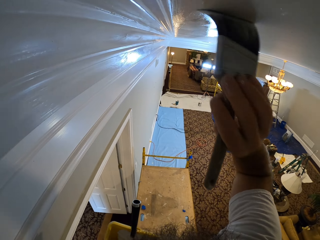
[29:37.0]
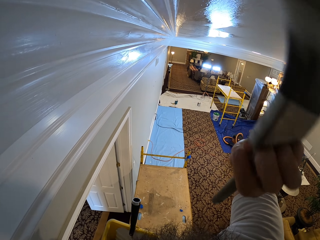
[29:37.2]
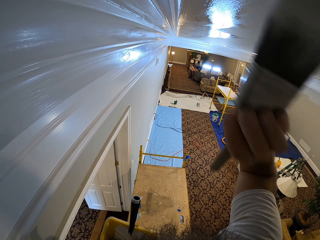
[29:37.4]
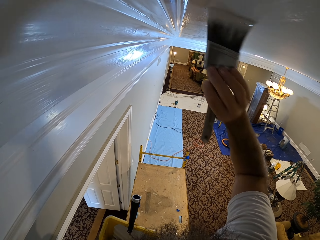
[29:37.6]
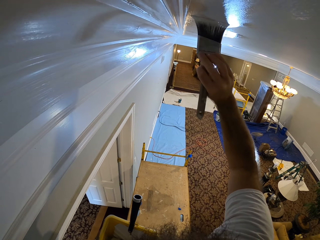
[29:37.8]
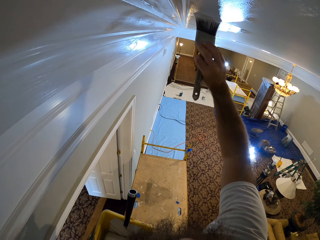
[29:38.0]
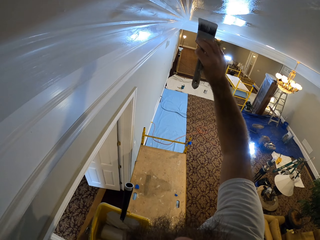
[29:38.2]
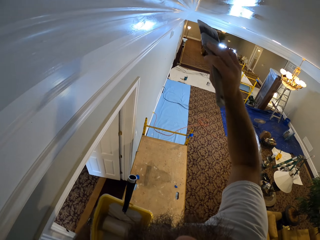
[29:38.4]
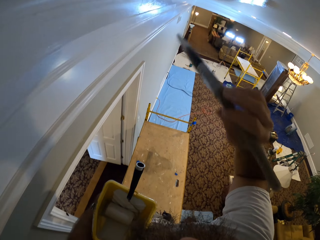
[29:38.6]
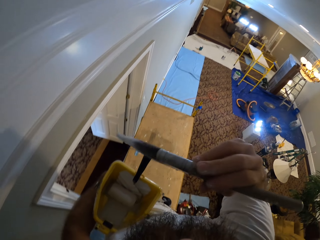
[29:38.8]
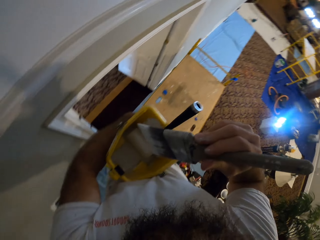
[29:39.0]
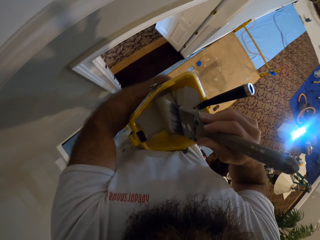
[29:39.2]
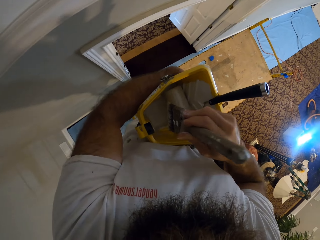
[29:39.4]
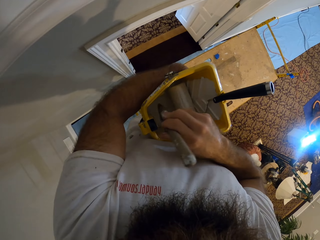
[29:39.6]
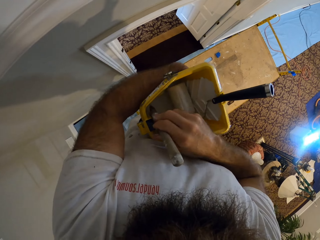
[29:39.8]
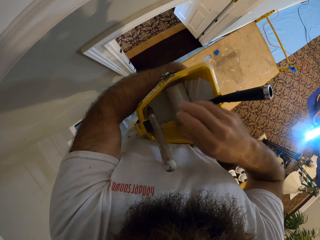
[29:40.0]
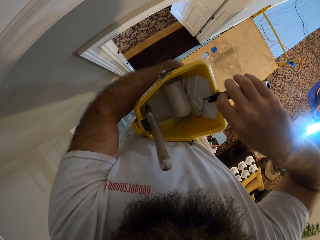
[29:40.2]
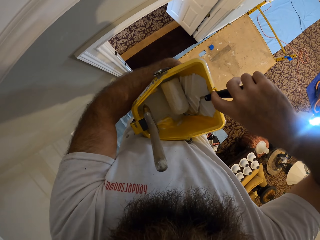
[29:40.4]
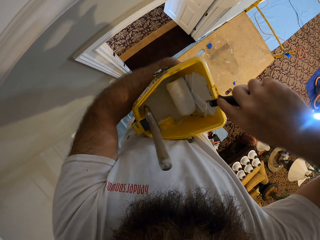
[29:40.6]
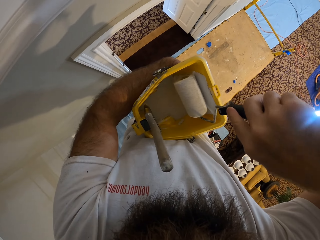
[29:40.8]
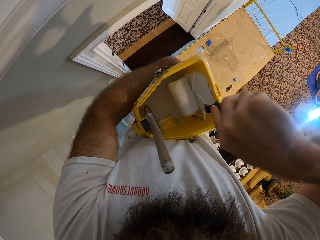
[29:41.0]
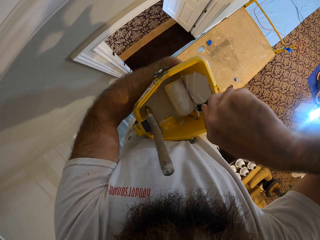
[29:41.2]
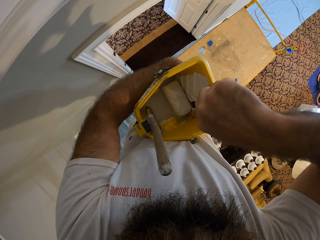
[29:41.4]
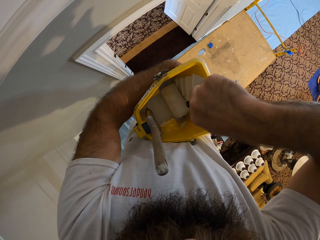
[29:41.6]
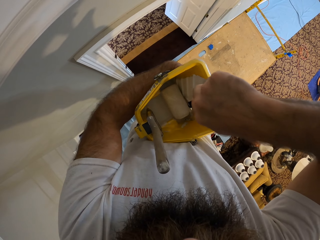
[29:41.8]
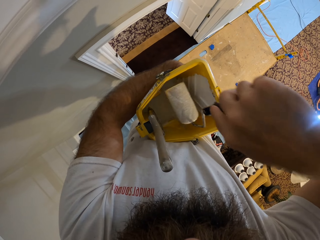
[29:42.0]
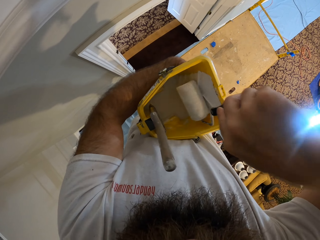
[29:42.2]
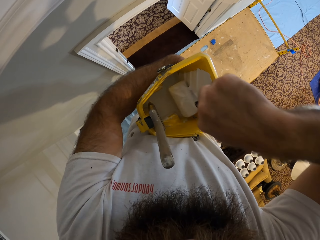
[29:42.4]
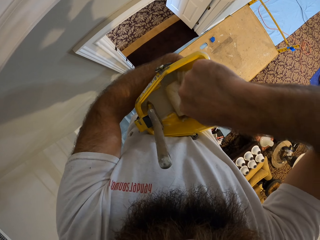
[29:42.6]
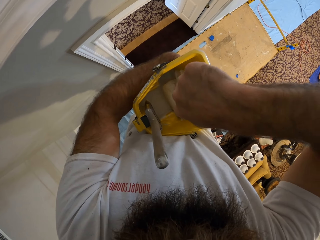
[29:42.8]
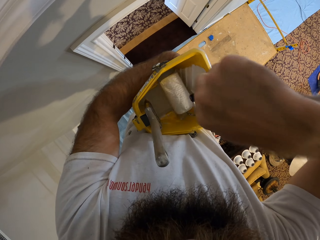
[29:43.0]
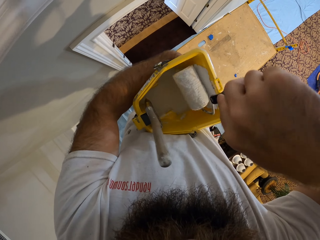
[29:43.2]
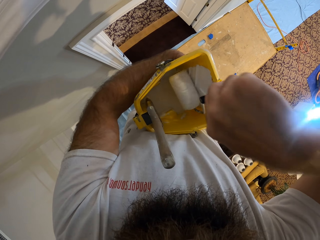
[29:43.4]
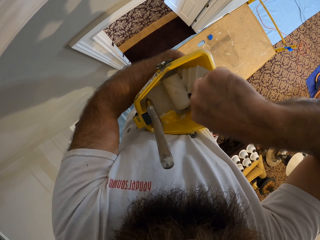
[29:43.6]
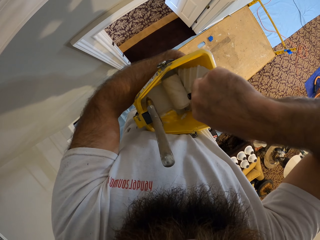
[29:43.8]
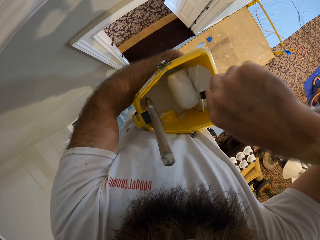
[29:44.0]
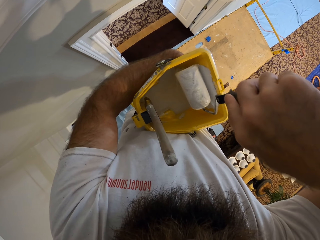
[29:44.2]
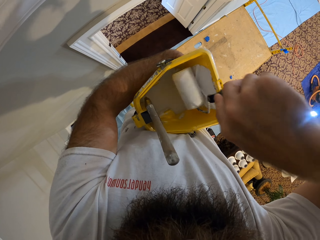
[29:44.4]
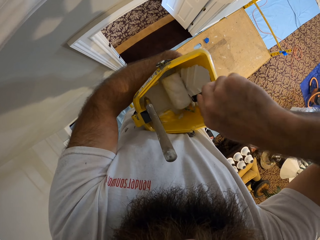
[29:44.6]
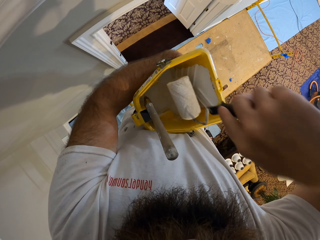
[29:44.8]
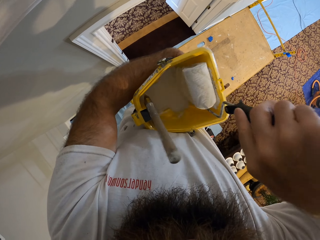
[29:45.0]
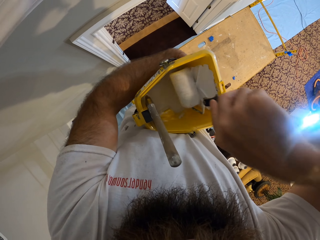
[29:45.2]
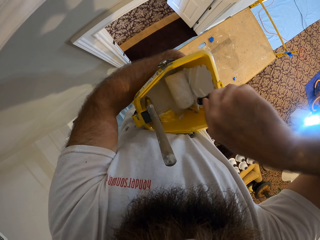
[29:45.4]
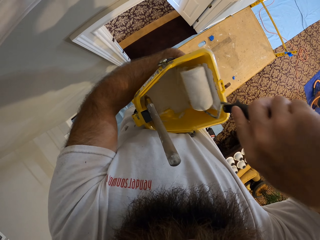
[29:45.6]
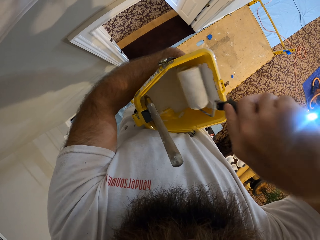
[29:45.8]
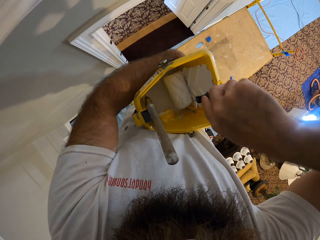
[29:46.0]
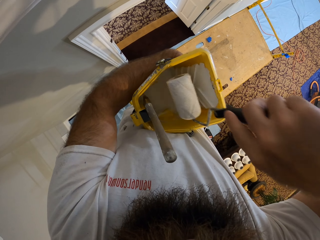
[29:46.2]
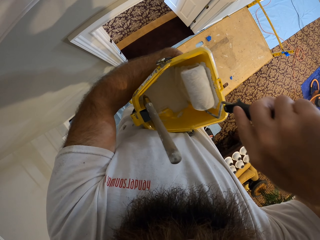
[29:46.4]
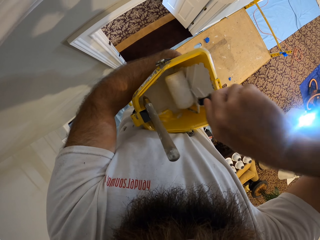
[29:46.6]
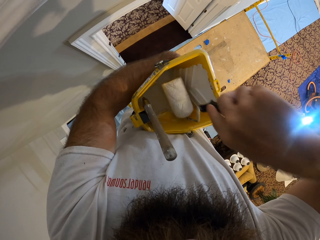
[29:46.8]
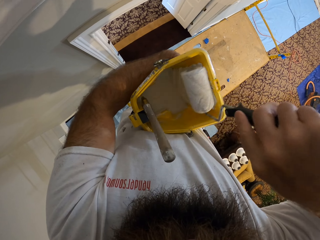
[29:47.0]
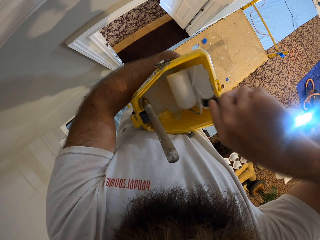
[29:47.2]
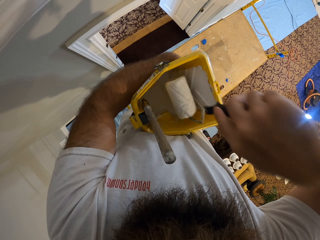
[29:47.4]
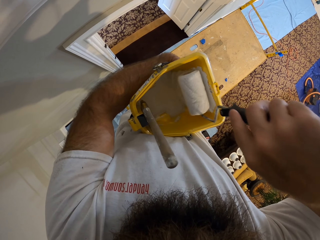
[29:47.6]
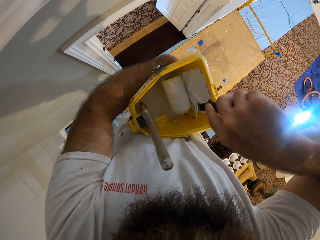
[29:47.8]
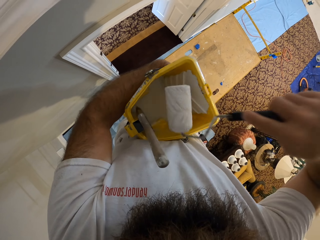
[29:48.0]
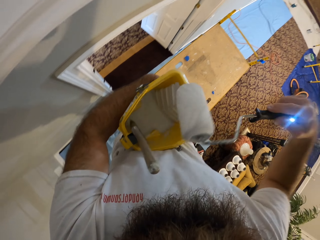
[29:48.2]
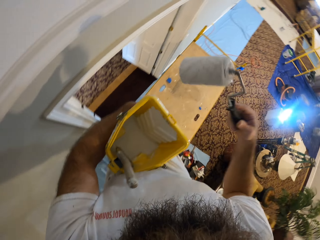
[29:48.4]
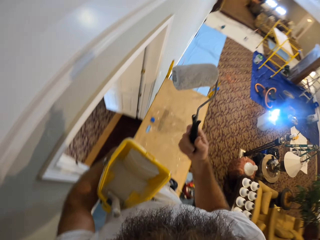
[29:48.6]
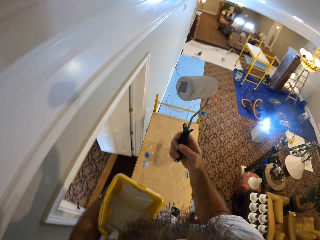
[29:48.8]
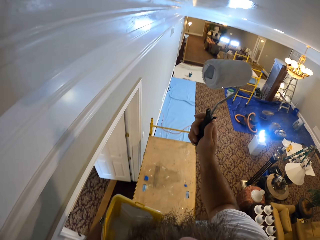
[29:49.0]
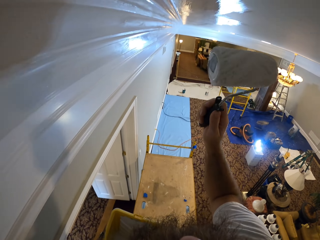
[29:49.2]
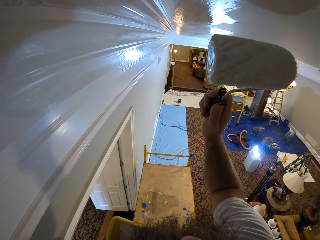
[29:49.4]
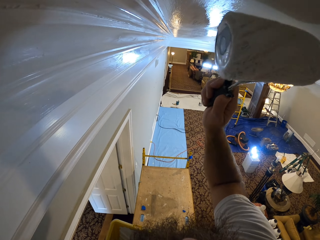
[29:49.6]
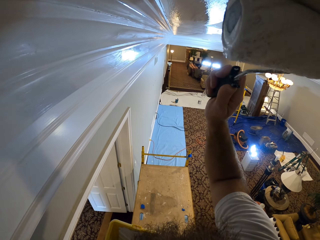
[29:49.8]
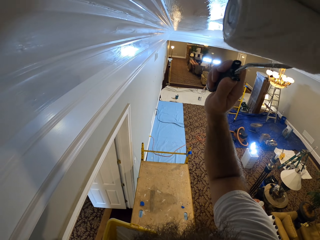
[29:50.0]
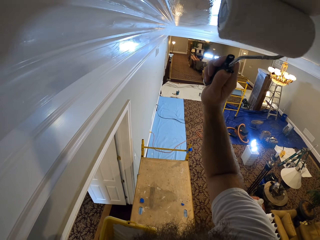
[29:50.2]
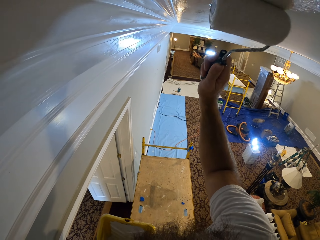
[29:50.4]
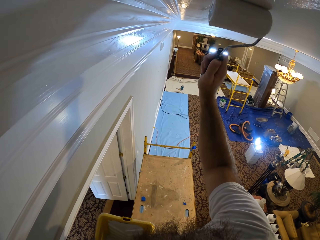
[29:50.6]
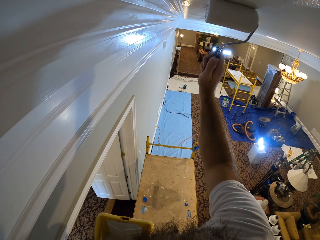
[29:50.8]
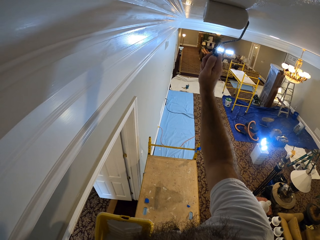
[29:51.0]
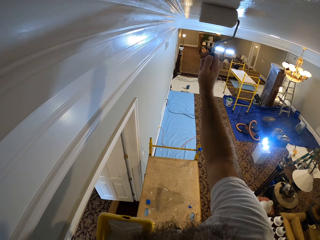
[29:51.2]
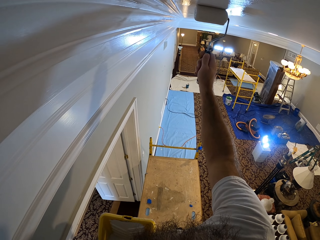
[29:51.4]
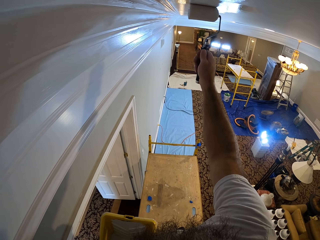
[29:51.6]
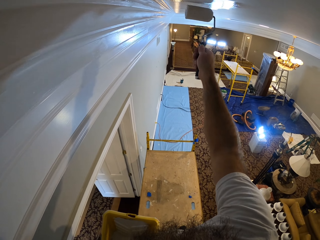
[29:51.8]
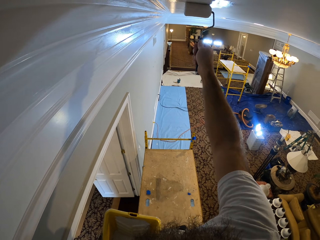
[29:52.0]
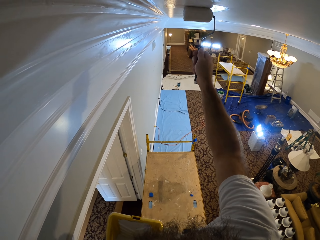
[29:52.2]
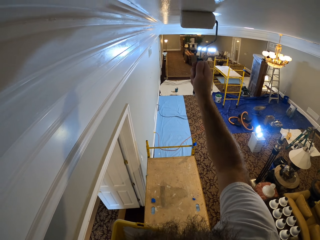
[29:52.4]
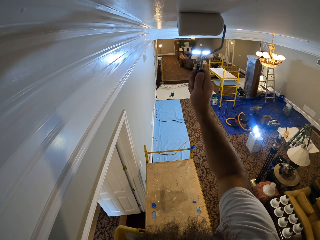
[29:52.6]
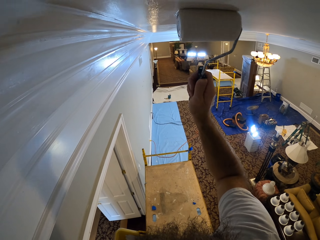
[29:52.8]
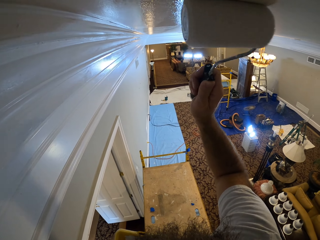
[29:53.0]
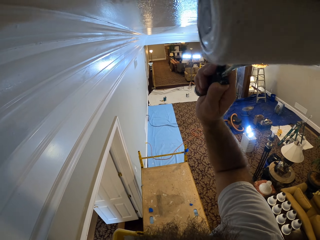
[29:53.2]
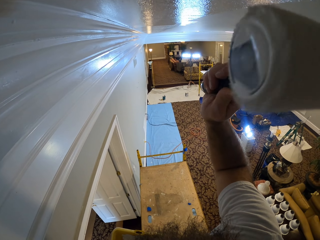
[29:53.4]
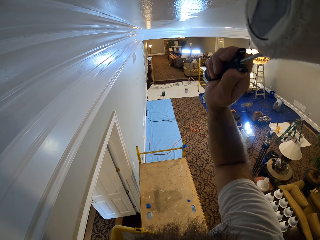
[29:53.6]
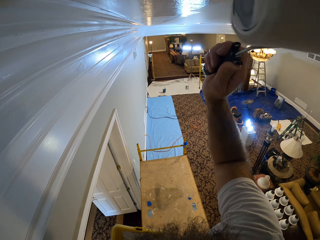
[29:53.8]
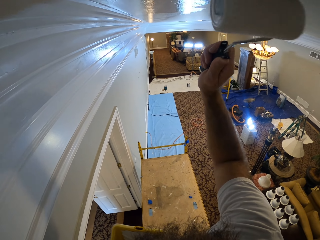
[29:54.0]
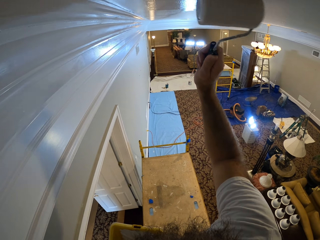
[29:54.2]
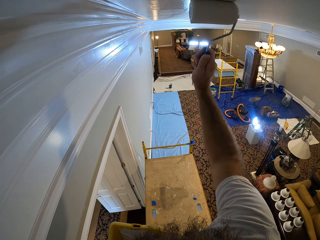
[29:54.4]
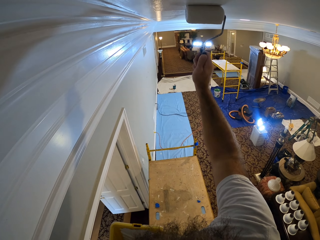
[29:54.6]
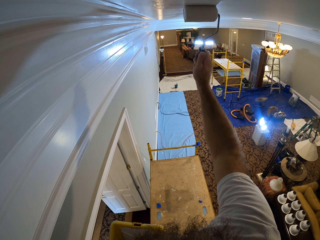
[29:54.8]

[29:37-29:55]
The camera wearer drops the paint brush in his right hand in the yellow pail in his left hand. He brushes the yellow pail with the paint roller in his right hand. He paints with the roller paint brush. He paints the ceiling with the paint roller in his right hand.

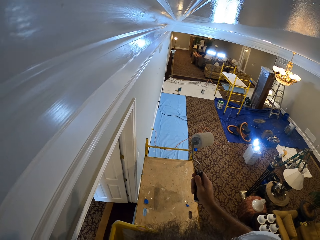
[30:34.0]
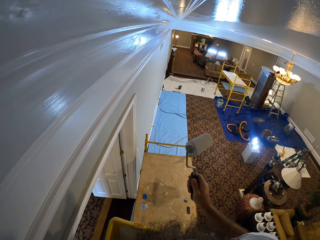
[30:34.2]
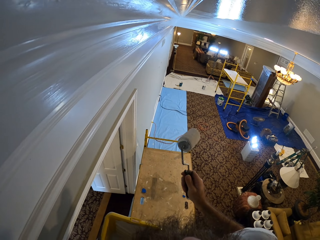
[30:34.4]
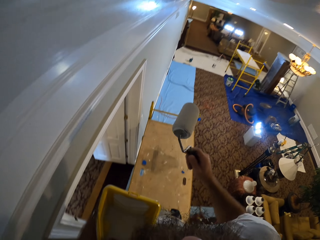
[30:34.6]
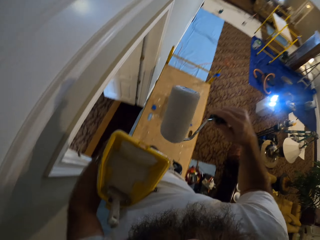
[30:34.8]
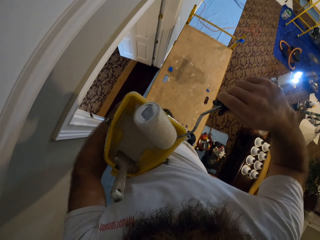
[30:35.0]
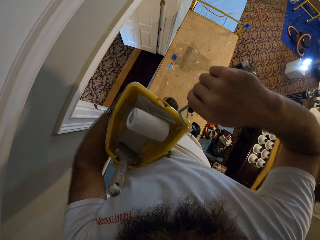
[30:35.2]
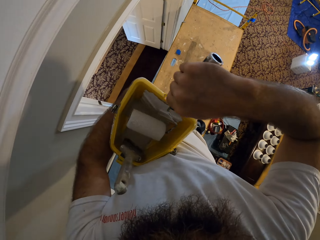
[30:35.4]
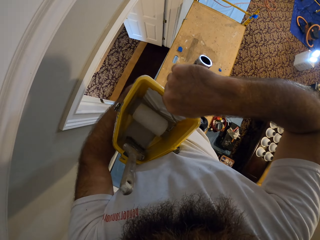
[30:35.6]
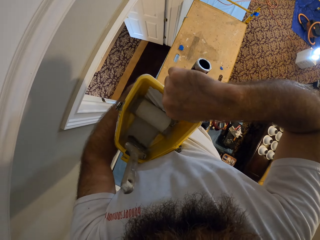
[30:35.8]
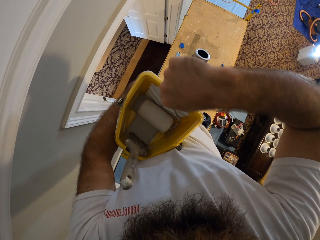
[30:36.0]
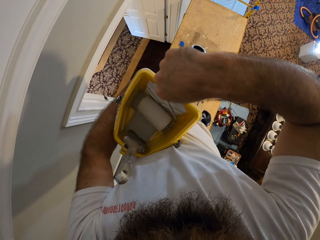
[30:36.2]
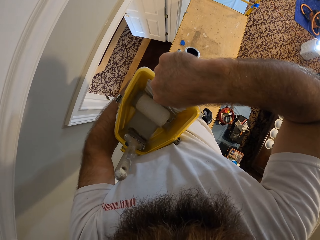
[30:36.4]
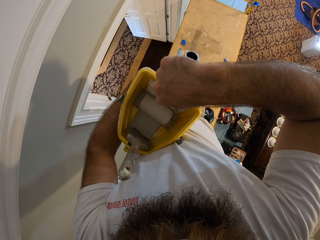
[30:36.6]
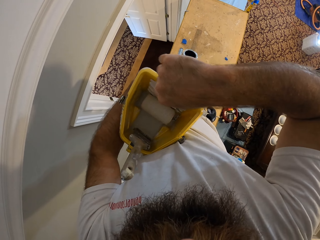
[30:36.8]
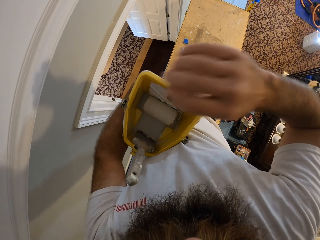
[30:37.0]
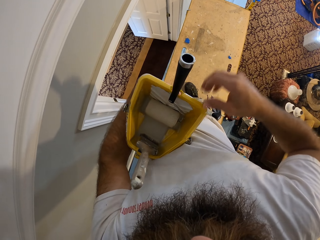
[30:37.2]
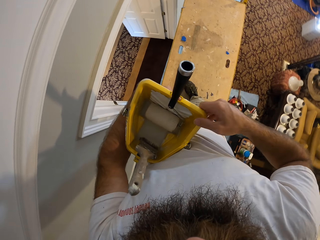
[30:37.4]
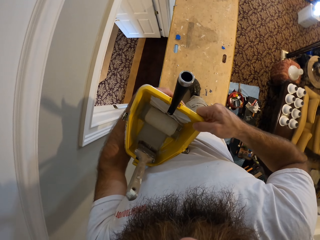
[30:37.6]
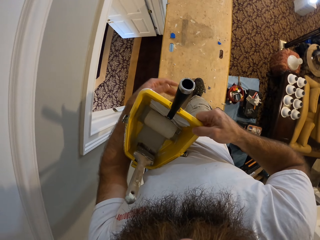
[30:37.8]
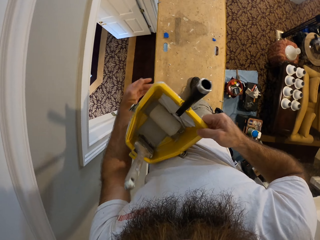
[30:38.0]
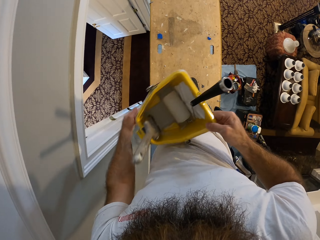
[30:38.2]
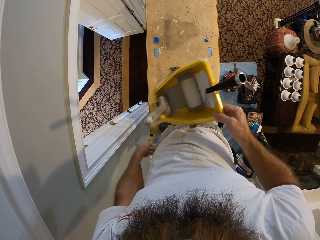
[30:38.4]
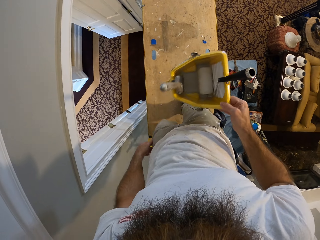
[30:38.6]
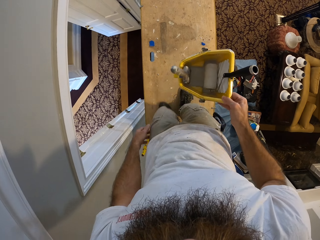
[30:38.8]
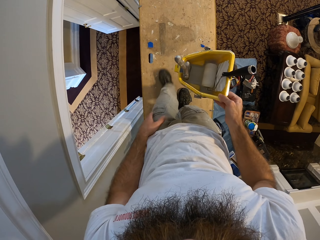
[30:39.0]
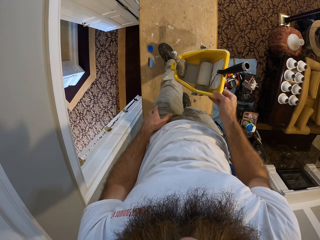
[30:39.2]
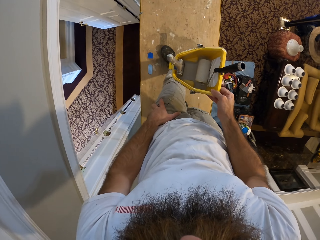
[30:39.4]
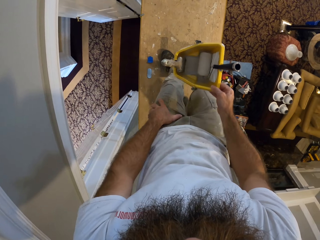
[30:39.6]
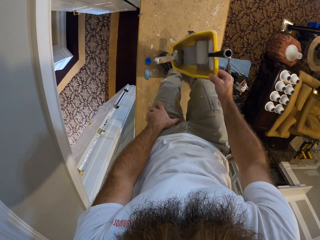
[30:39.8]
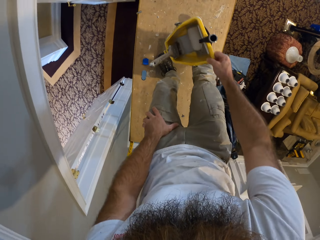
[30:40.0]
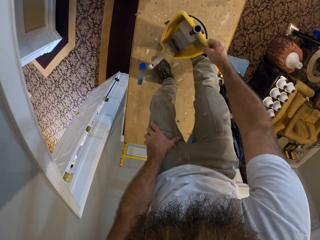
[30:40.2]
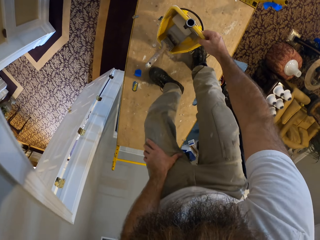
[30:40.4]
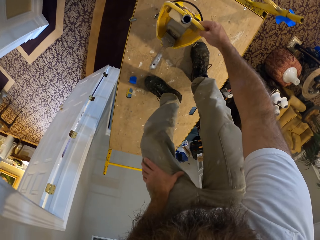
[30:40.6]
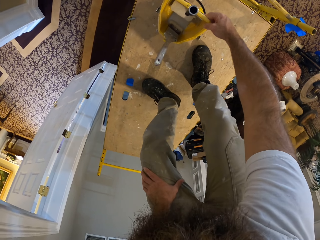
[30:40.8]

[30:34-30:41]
The camera wearer places the paint roller in his right hand in the yellow pail. He holds the yellow pail with his right hand. He puts down the container with paint.
